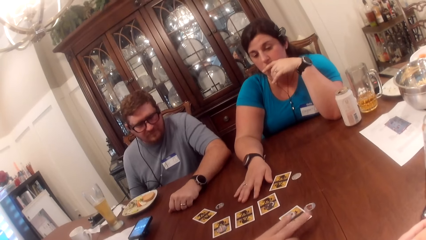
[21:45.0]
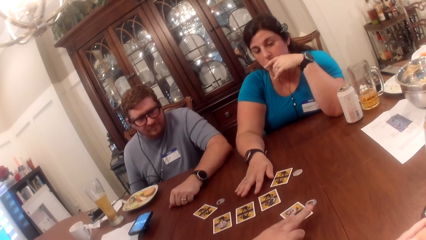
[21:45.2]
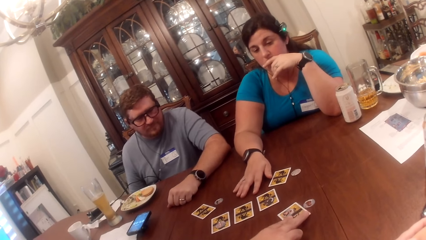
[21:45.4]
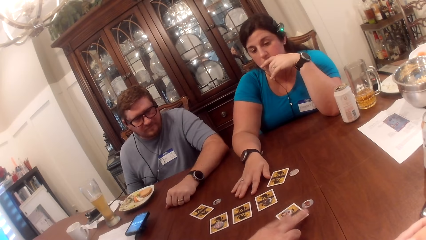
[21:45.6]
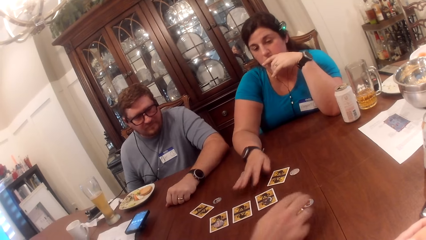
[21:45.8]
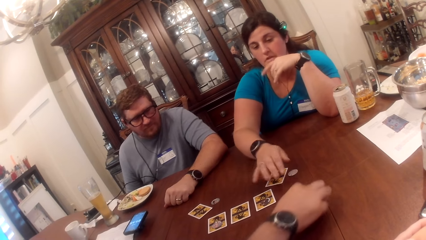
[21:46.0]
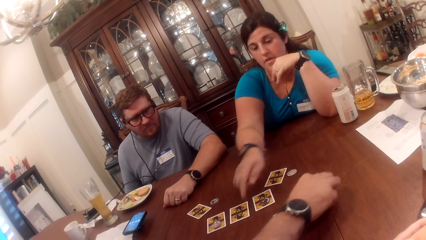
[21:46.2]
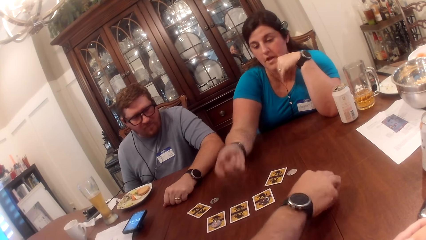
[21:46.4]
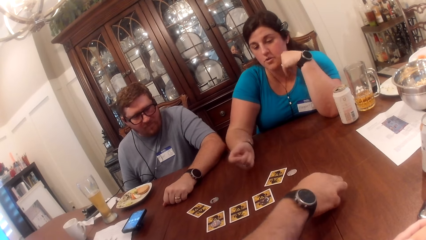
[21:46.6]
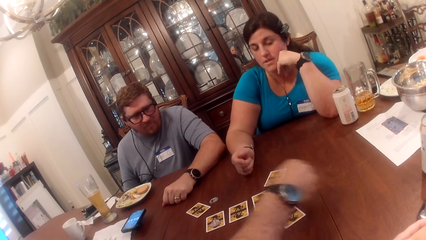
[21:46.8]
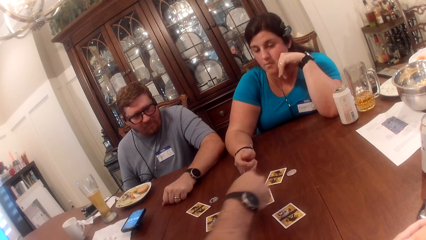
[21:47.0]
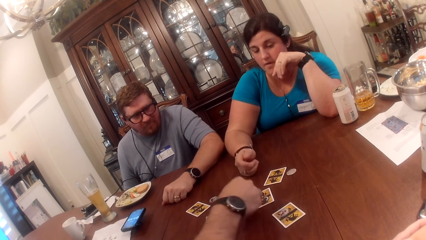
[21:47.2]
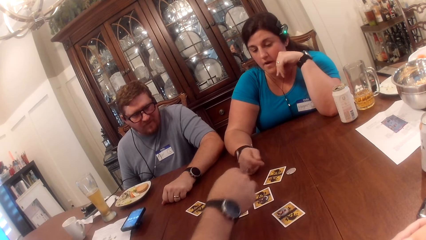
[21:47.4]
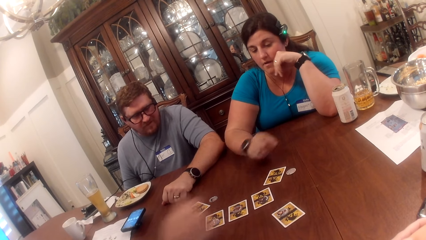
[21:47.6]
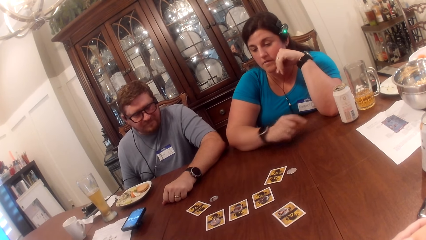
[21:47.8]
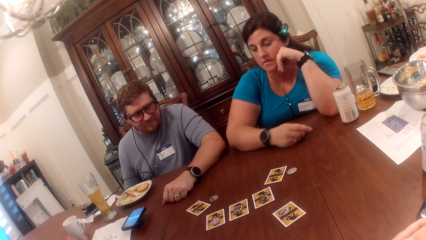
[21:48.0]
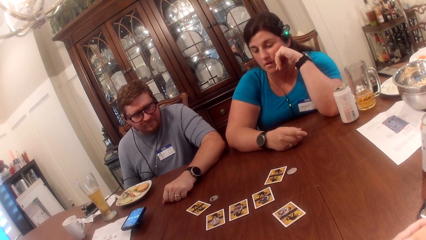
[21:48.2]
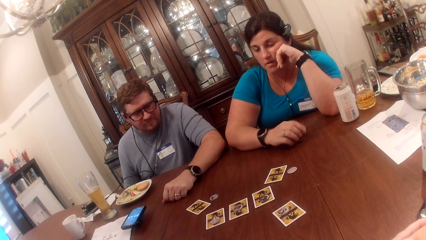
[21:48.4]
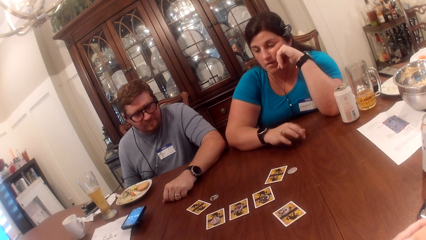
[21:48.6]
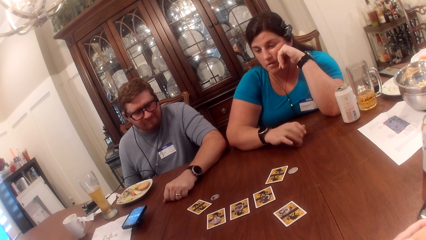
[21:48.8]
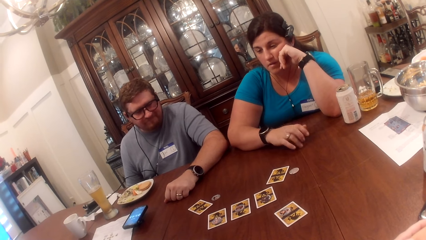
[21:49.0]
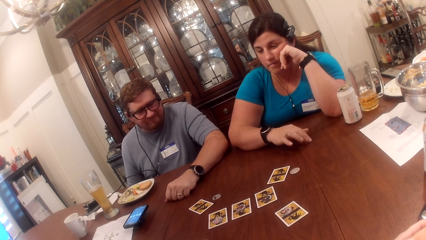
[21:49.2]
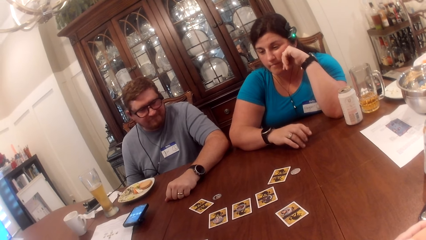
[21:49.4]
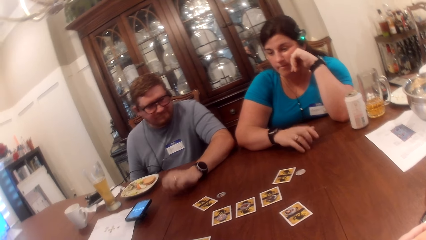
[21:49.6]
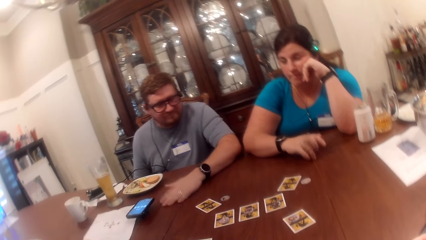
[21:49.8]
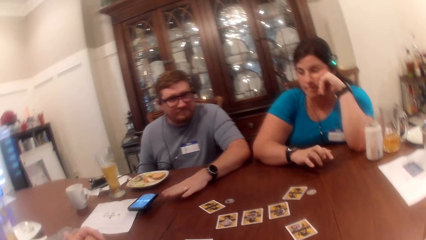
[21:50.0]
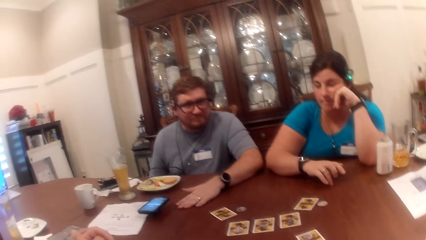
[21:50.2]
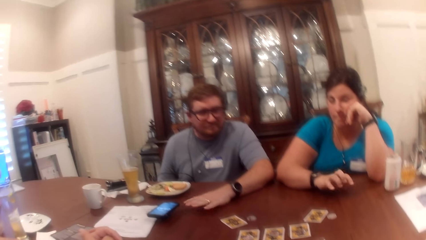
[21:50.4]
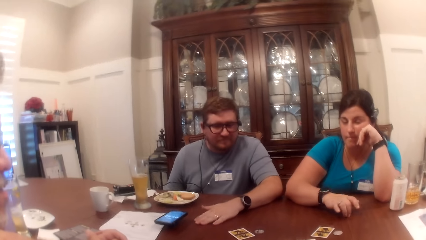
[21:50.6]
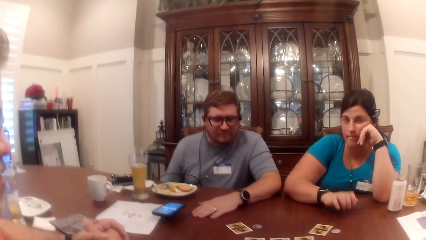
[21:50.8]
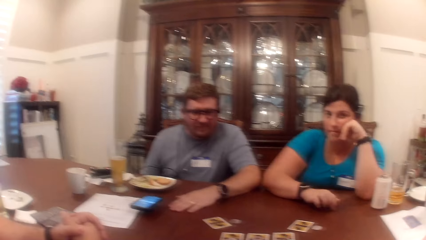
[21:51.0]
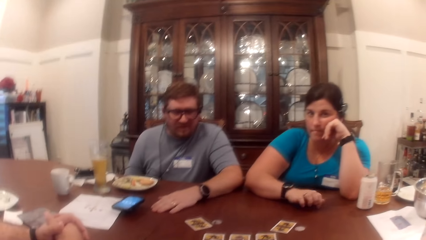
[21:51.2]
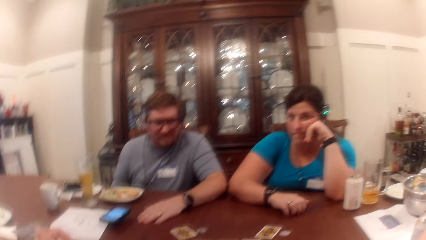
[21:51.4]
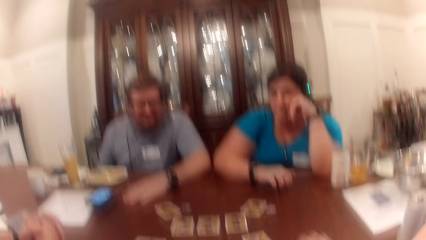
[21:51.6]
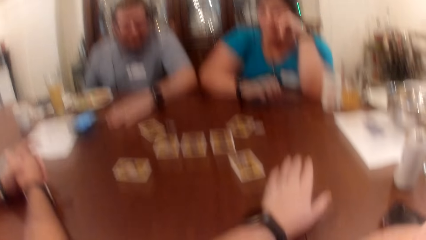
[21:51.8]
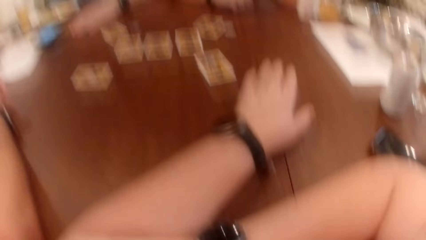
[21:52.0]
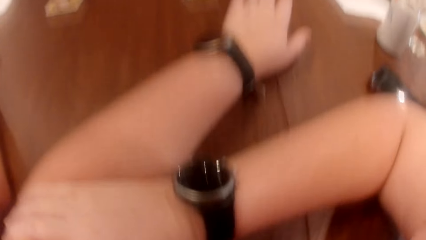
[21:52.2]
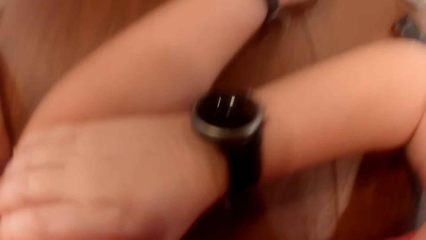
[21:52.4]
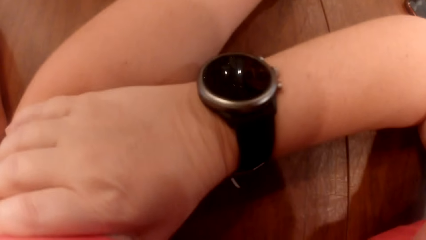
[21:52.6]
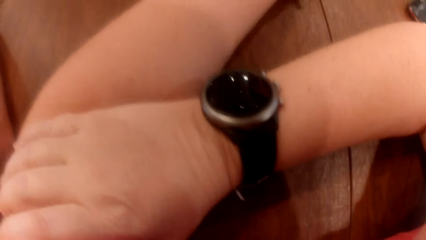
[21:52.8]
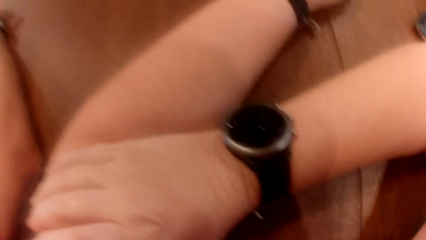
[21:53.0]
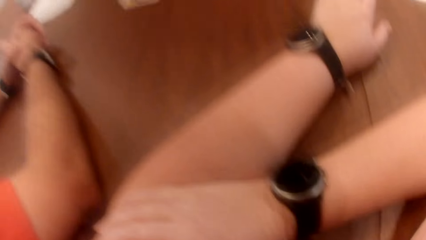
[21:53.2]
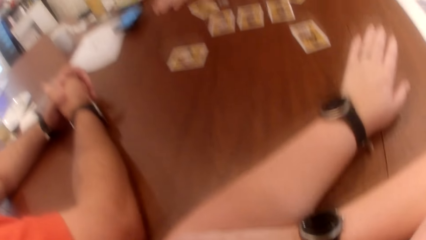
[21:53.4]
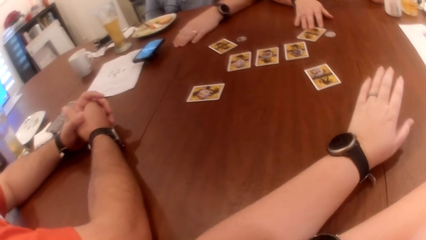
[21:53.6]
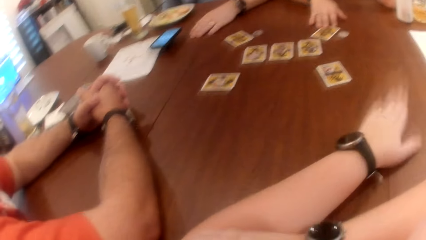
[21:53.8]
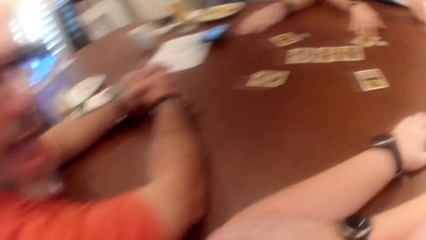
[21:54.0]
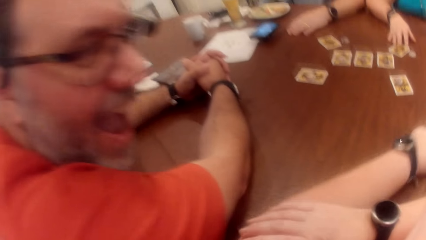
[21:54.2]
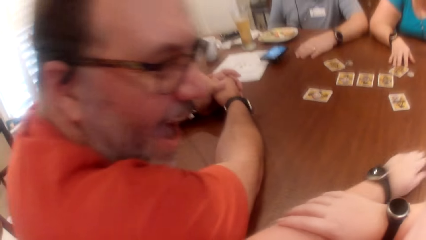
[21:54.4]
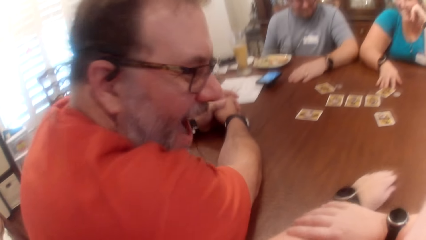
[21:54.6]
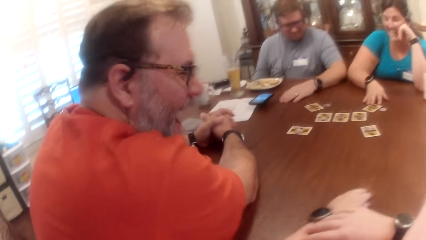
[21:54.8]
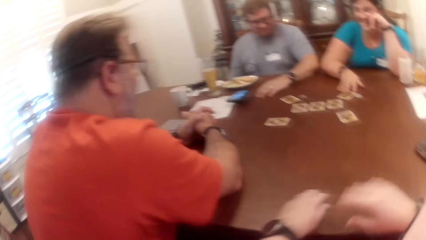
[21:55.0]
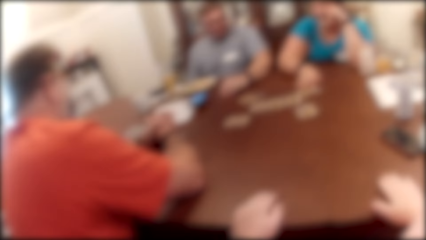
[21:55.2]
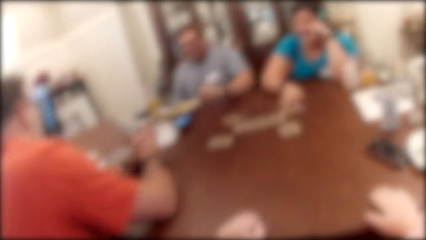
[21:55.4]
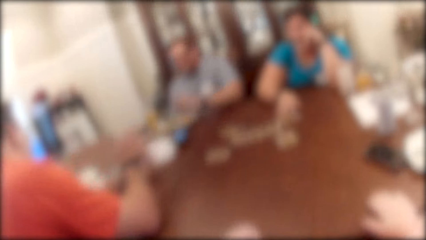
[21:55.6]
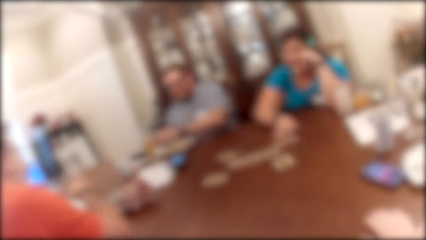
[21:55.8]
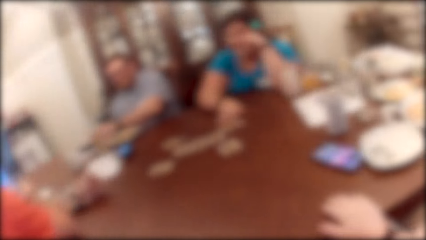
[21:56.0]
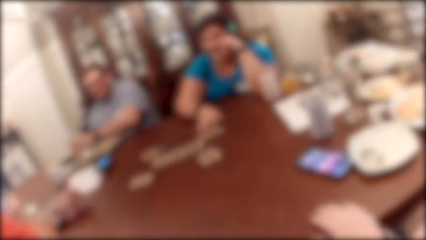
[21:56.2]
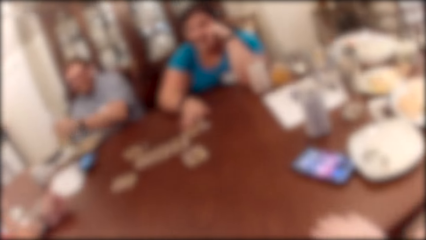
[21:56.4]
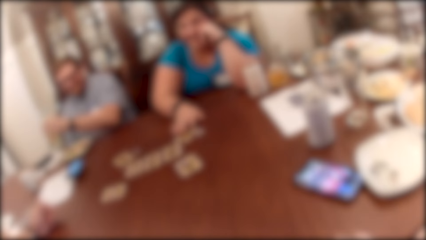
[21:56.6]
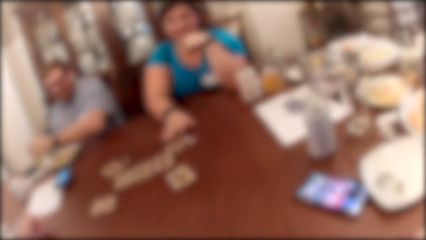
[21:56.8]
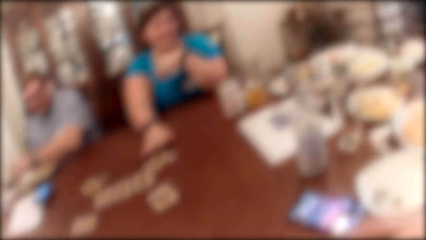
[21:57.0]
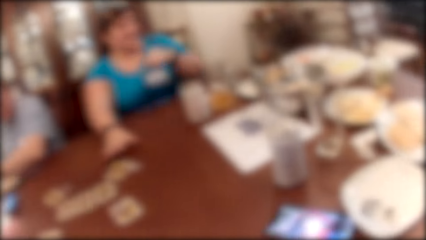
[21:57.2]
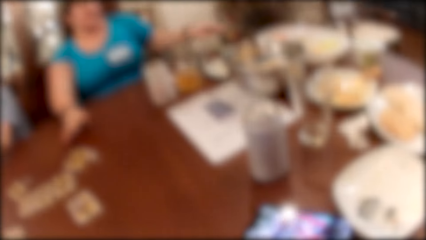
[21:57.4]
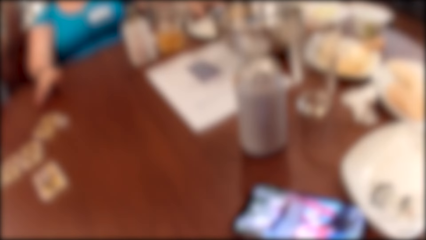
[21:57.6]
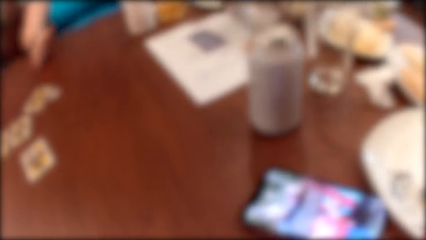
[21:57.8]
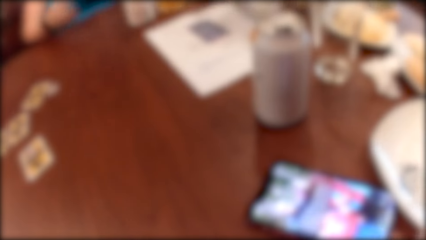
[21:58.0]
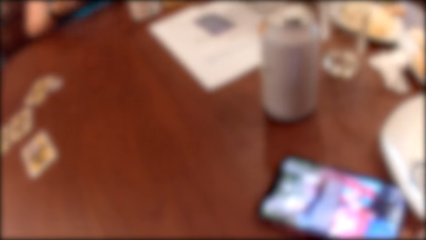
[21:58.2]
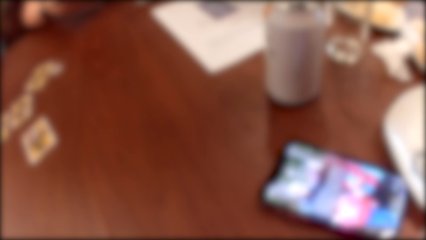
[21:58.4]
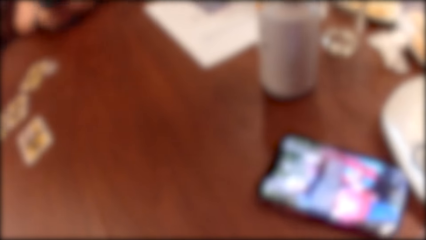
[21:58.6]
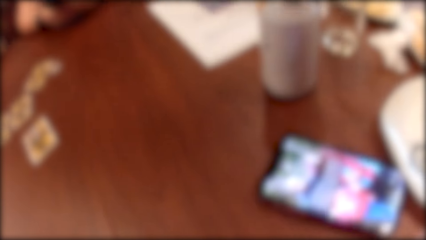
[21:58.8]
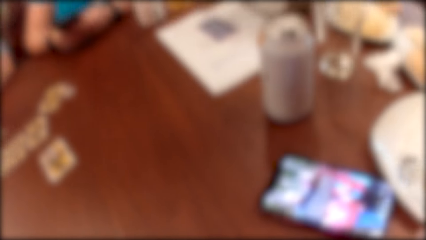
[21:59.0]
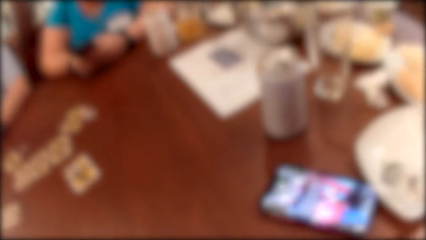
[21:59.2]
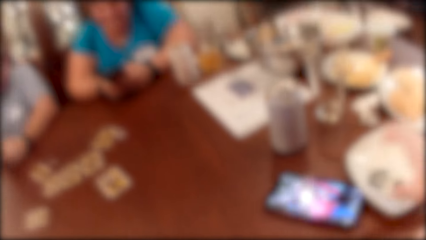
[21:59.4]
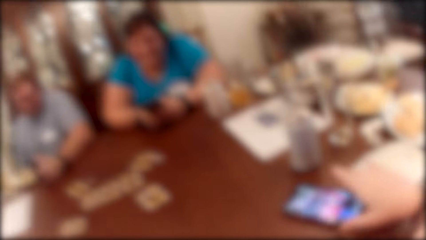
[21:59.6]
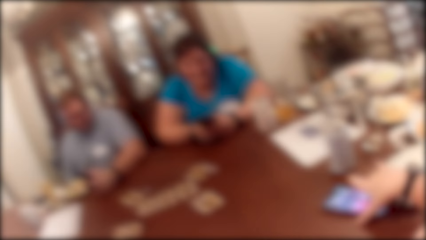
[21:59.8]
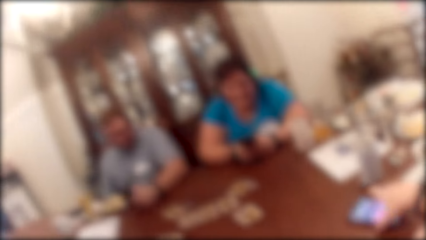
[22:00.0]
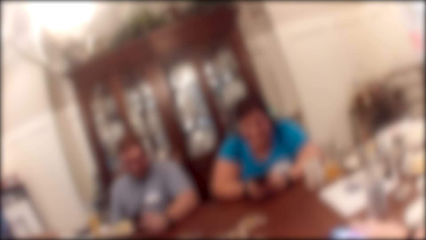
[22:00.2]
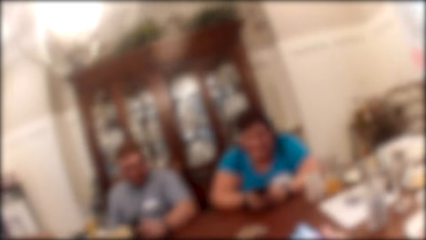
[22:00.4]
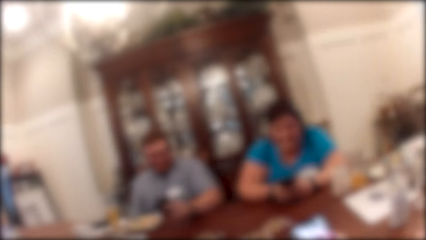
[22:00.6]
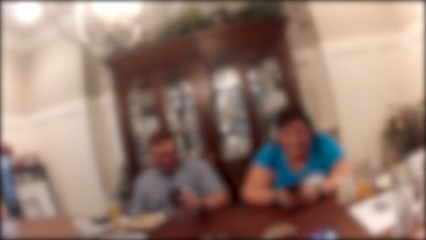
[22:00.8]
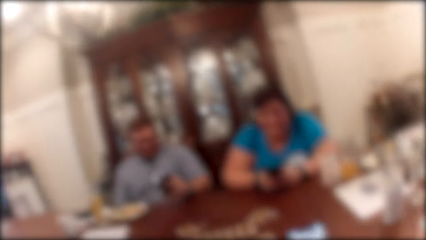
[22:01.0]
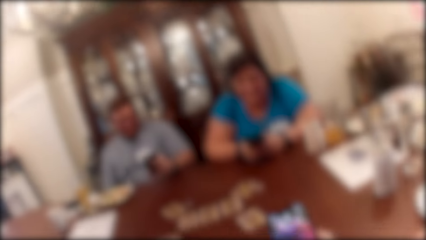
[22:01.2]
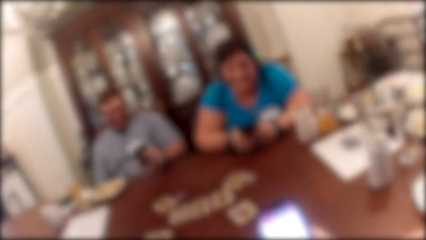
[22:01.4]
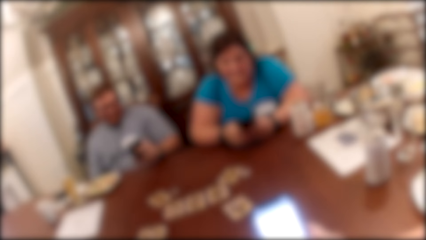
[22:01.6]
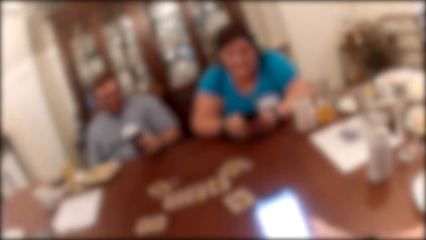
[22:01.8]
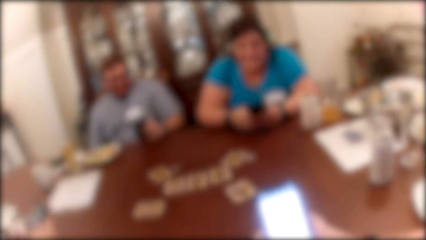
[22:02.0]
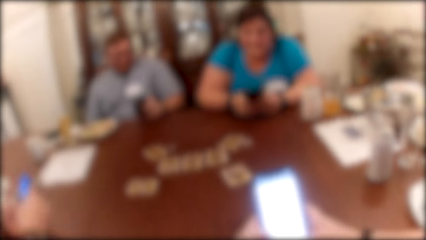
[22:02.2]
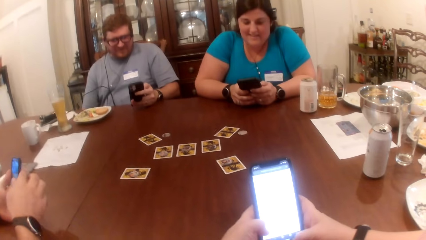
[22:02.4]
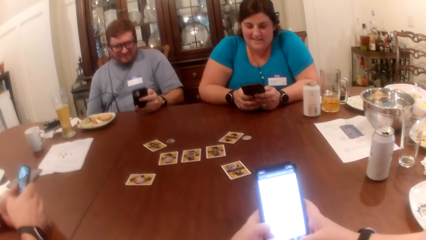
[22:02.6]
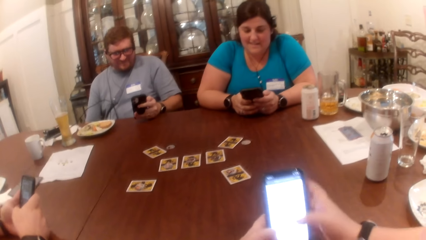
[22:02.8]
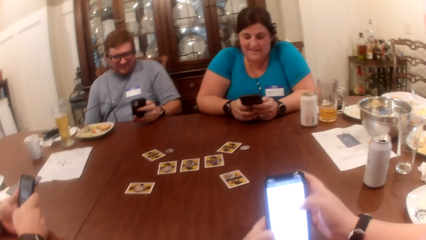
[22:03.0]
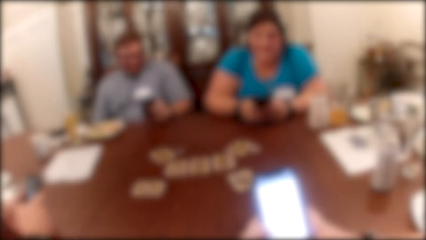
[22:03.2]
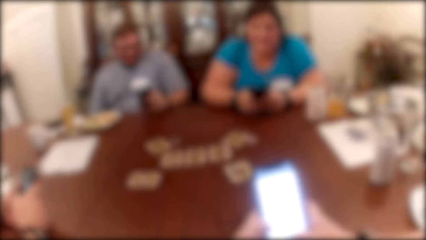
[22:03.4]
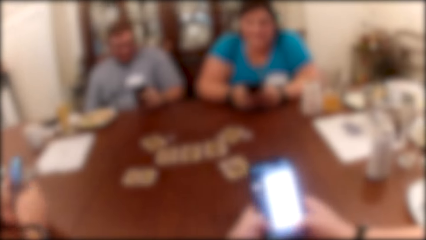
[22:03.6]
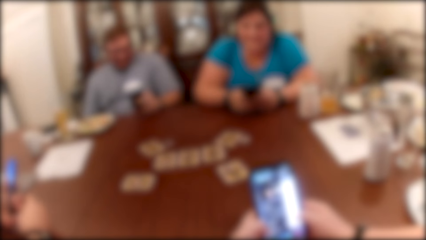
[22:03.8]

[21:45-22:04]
A man touches a card with his right hand. He moves the card on the table. He picks up a coin from the table with his right hand. A woman demonstrates with her right hand. She points at the cards on a table. The man drops the coin on the card with his right hand. He places his right hand on the table. The woman taps the table with her right hand. Another man taps the table with his left hand. The camera wearer looks around the table. The other man picks up a bottle on the table. He drops the bottle on the table. The woman picks up a phone with her left hand. She operates the phone with her hands. The camera wearer picks up the phone with her right hand. She operates the phone.
